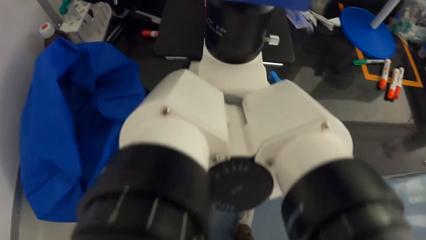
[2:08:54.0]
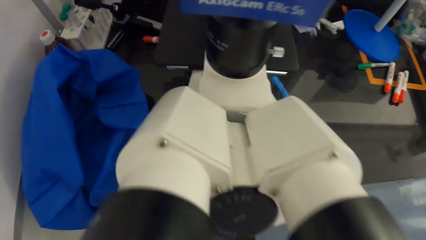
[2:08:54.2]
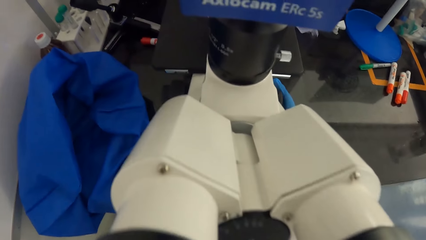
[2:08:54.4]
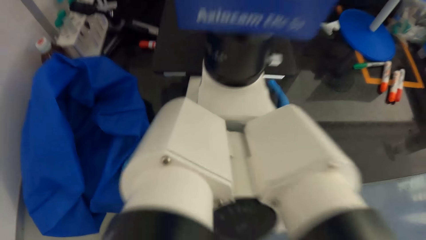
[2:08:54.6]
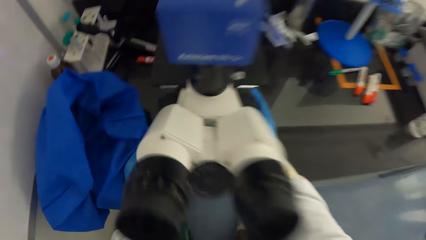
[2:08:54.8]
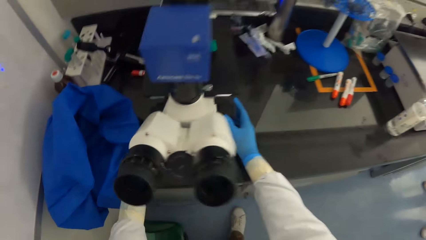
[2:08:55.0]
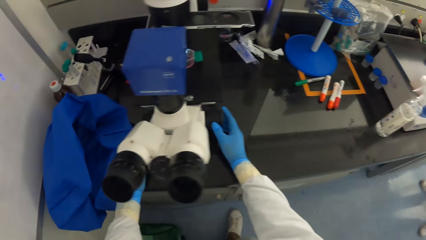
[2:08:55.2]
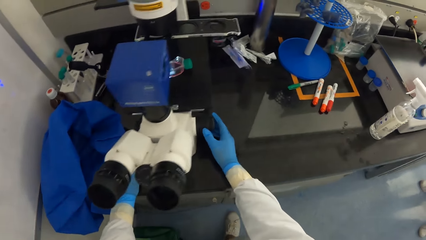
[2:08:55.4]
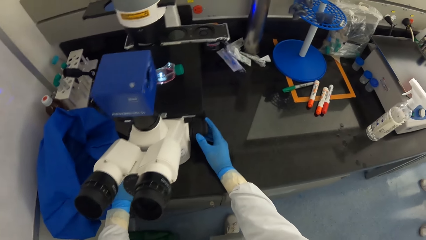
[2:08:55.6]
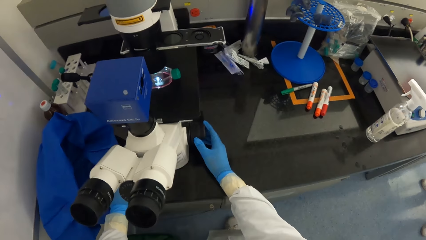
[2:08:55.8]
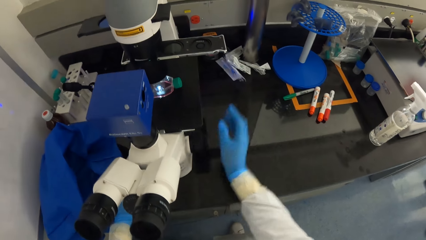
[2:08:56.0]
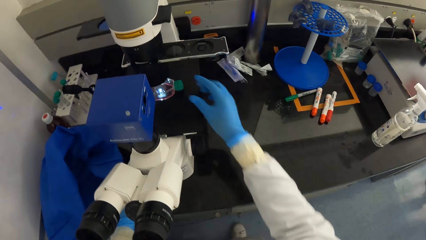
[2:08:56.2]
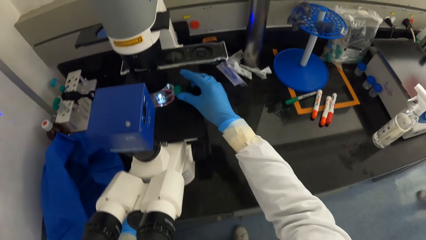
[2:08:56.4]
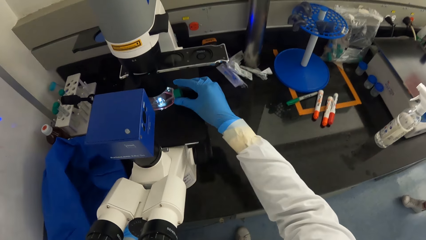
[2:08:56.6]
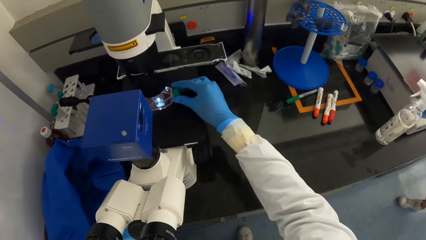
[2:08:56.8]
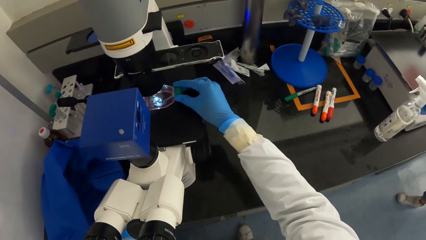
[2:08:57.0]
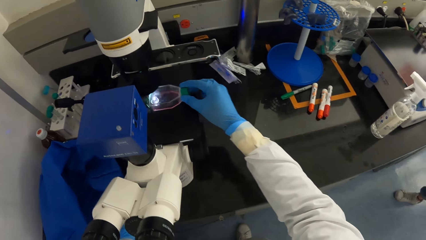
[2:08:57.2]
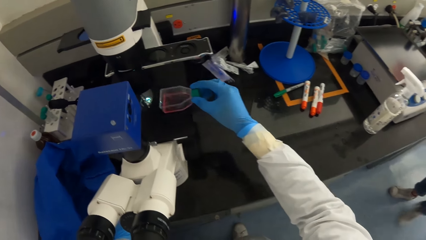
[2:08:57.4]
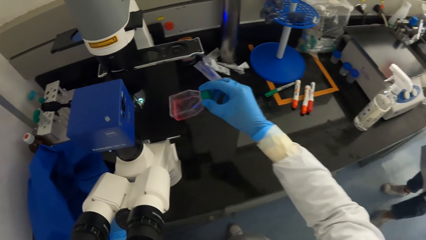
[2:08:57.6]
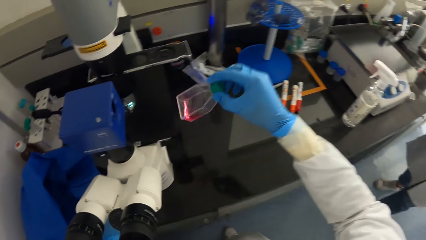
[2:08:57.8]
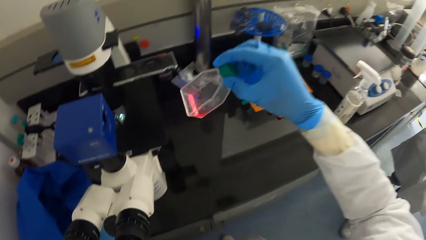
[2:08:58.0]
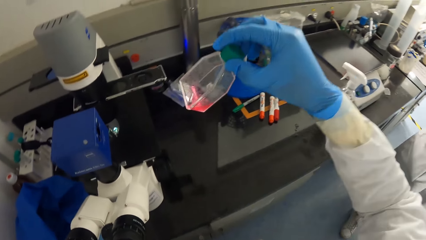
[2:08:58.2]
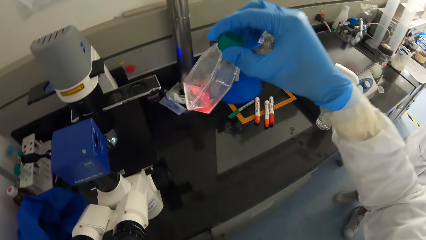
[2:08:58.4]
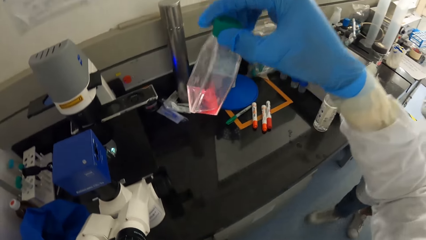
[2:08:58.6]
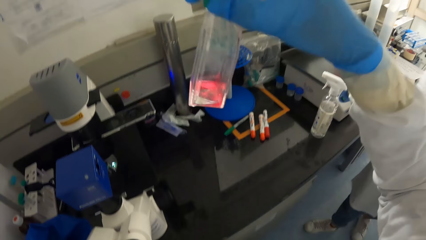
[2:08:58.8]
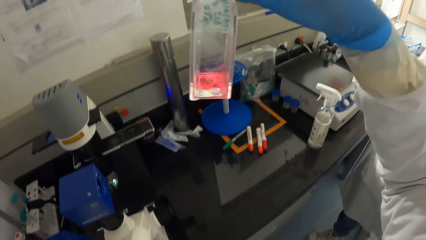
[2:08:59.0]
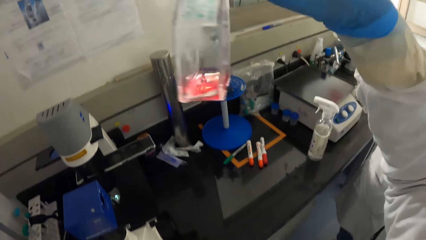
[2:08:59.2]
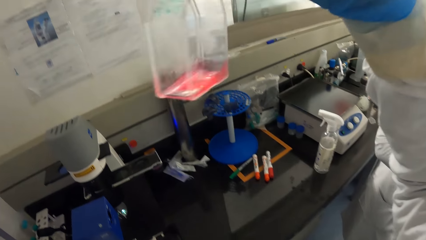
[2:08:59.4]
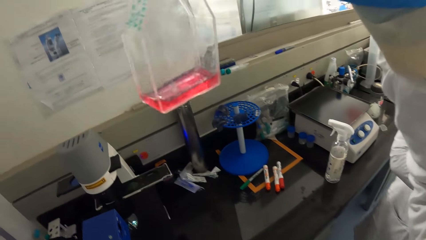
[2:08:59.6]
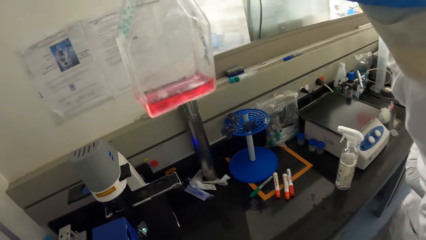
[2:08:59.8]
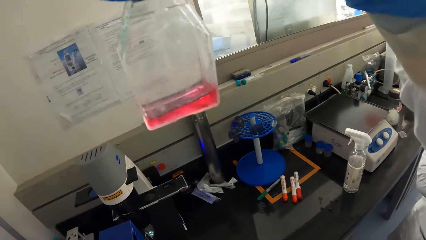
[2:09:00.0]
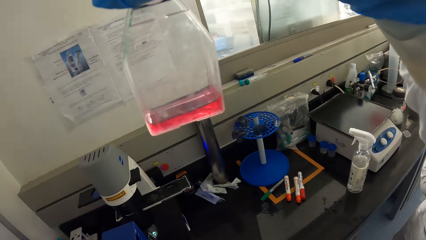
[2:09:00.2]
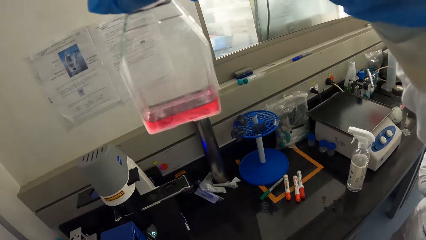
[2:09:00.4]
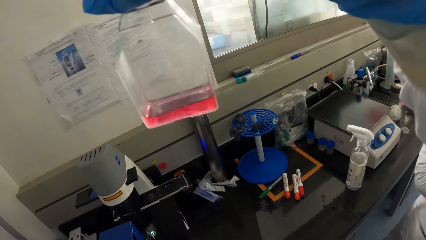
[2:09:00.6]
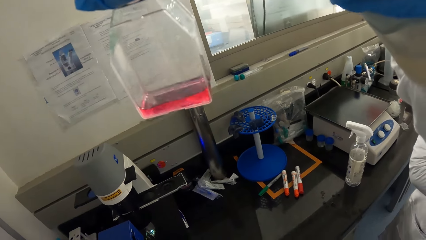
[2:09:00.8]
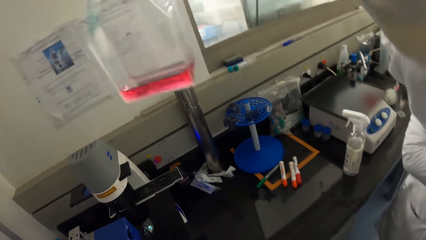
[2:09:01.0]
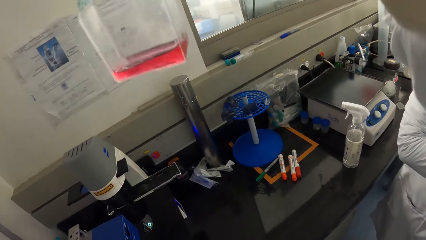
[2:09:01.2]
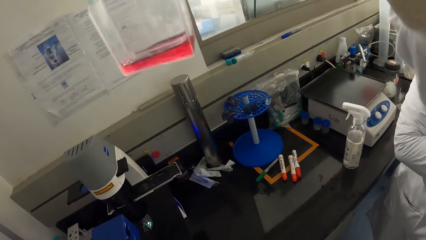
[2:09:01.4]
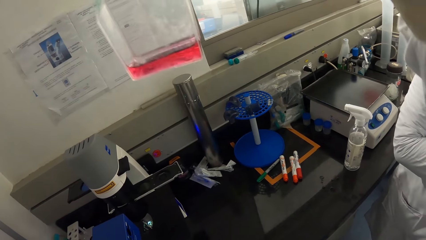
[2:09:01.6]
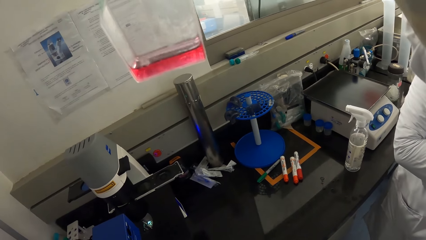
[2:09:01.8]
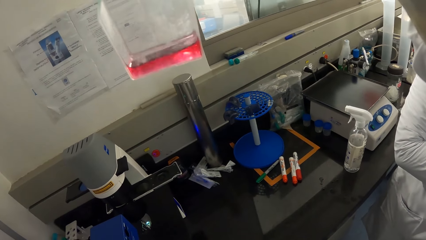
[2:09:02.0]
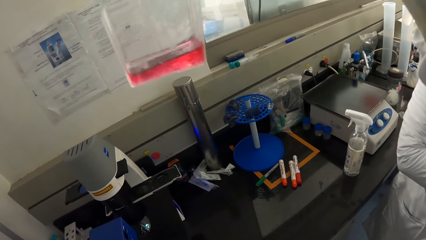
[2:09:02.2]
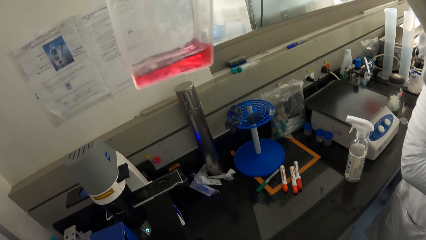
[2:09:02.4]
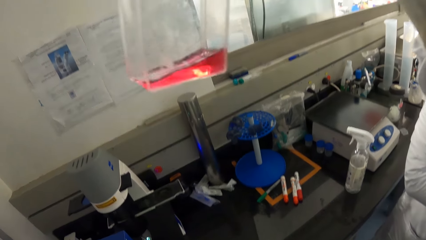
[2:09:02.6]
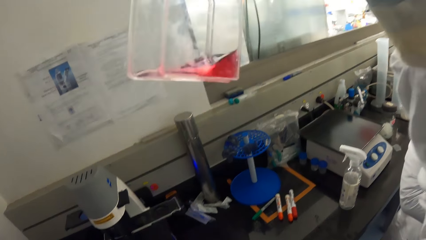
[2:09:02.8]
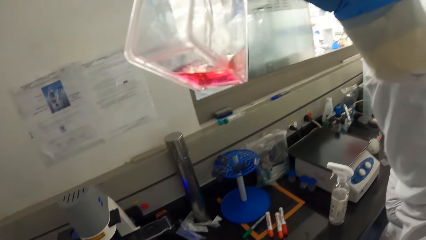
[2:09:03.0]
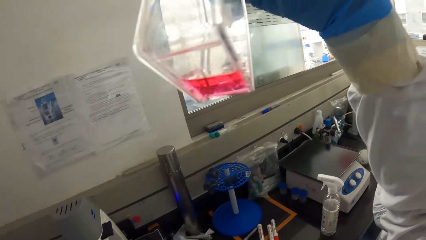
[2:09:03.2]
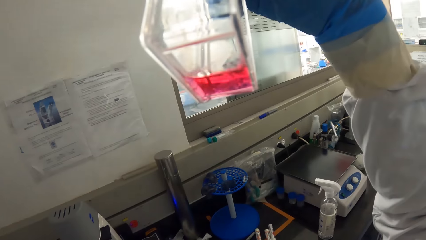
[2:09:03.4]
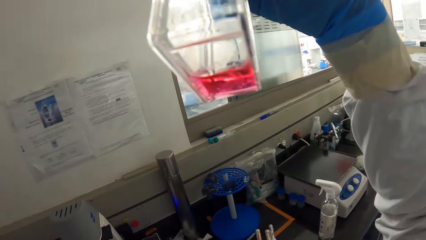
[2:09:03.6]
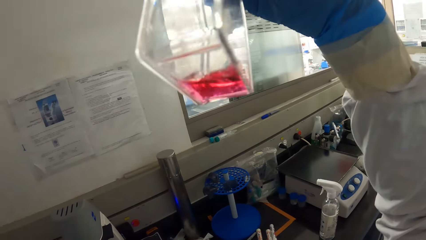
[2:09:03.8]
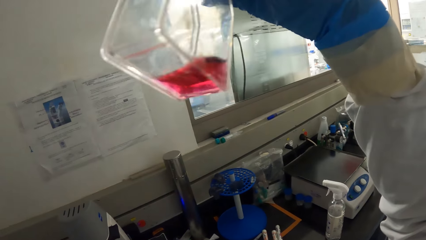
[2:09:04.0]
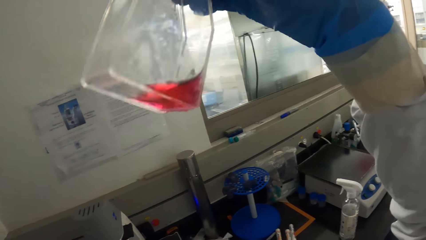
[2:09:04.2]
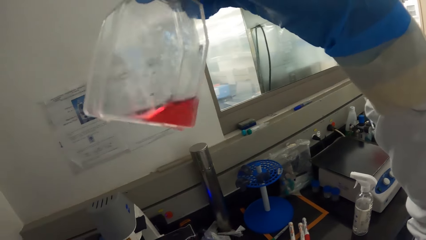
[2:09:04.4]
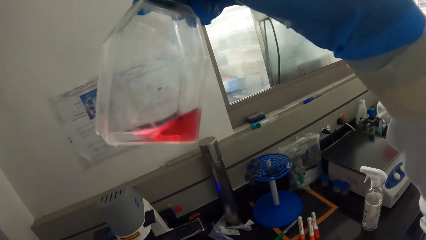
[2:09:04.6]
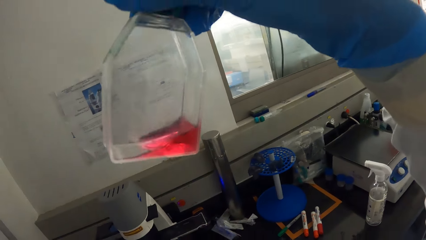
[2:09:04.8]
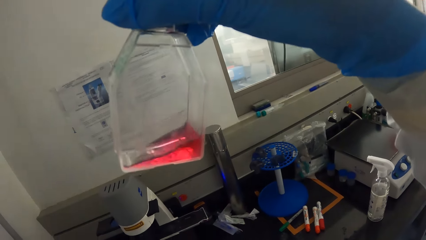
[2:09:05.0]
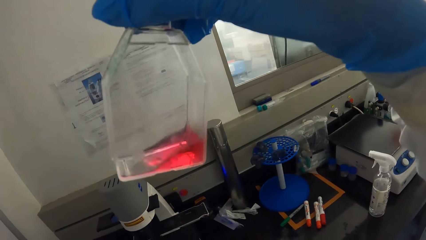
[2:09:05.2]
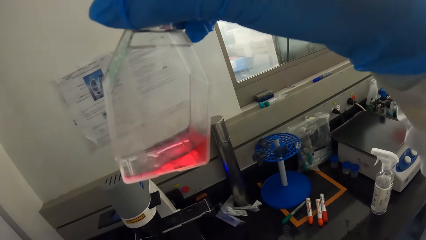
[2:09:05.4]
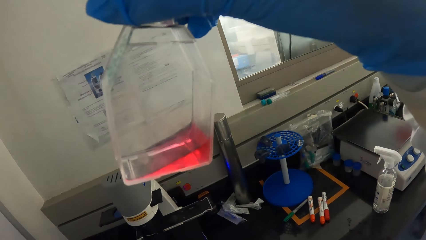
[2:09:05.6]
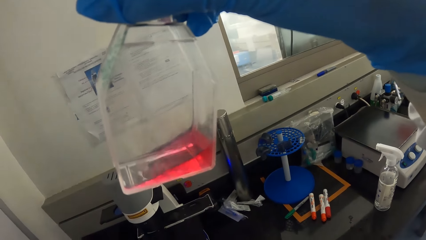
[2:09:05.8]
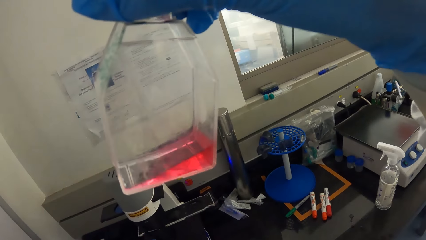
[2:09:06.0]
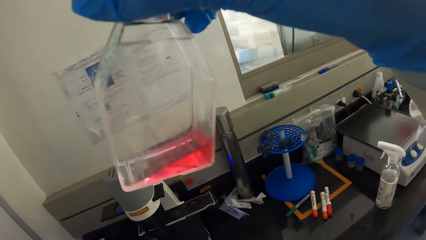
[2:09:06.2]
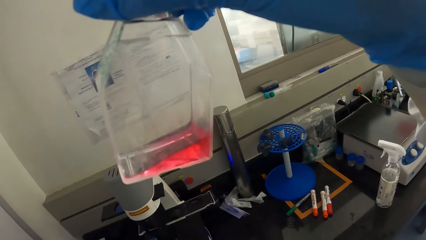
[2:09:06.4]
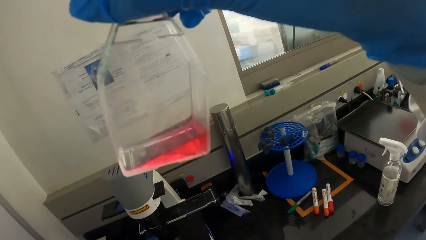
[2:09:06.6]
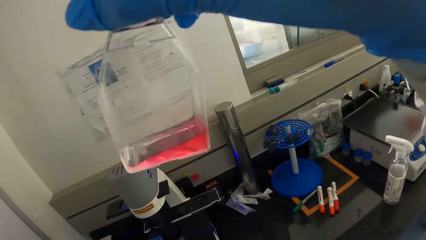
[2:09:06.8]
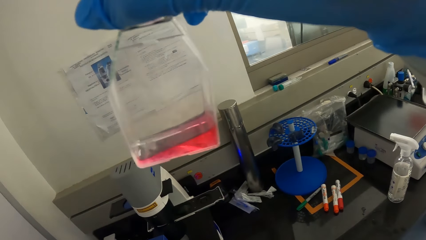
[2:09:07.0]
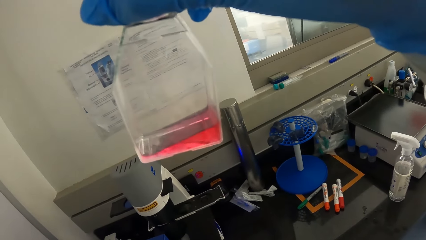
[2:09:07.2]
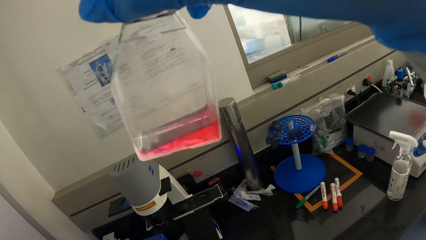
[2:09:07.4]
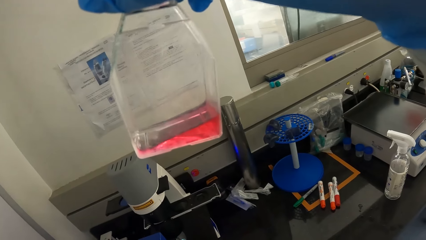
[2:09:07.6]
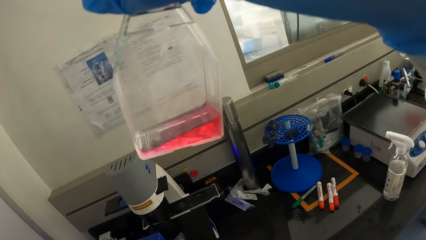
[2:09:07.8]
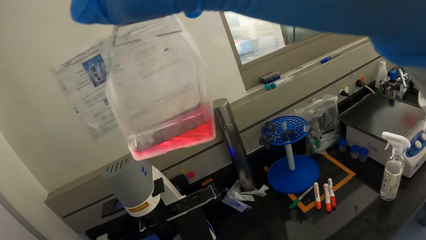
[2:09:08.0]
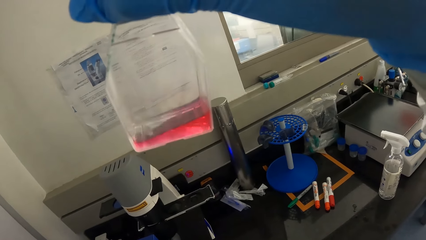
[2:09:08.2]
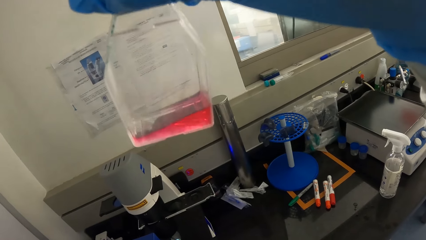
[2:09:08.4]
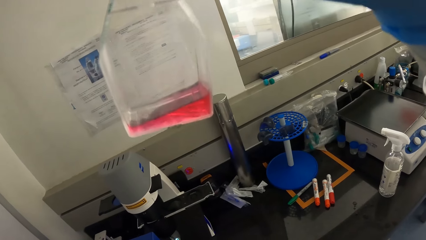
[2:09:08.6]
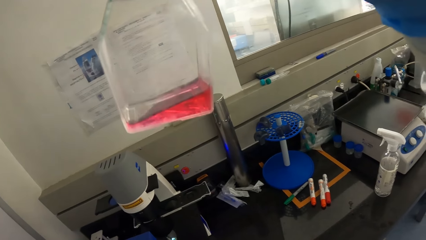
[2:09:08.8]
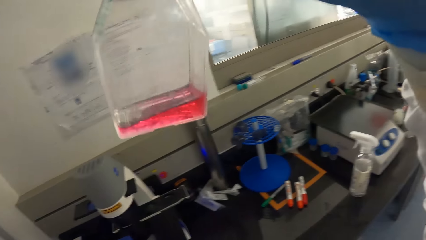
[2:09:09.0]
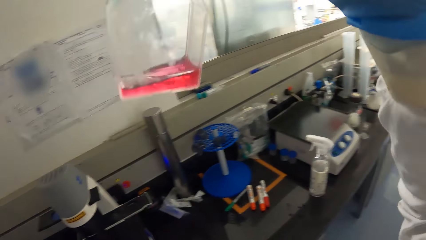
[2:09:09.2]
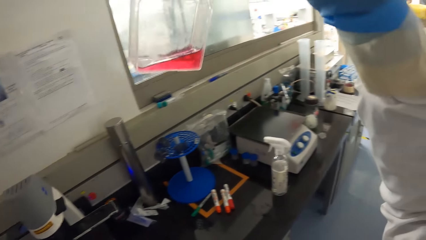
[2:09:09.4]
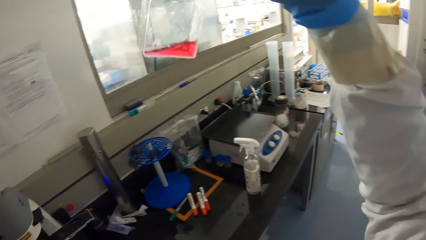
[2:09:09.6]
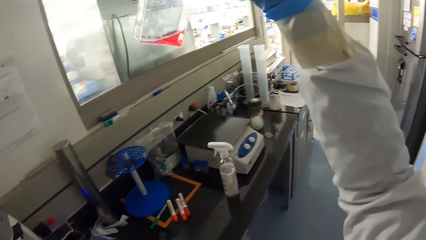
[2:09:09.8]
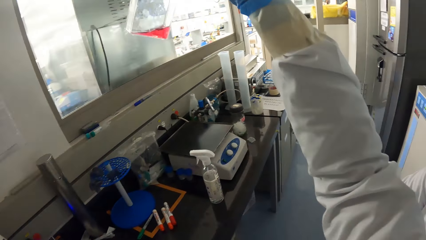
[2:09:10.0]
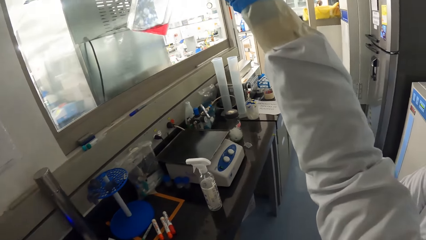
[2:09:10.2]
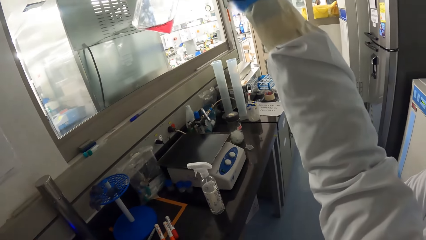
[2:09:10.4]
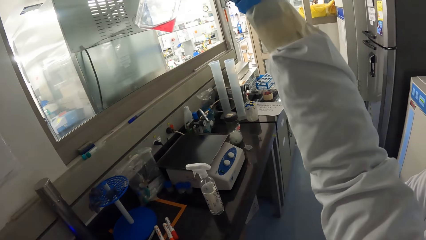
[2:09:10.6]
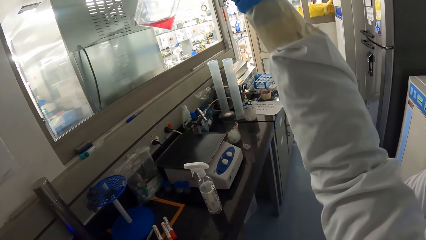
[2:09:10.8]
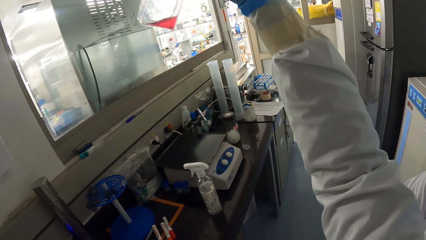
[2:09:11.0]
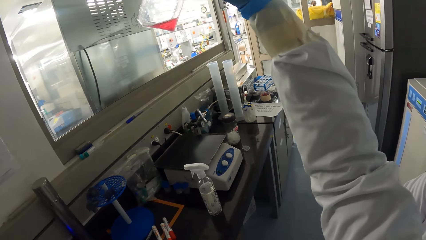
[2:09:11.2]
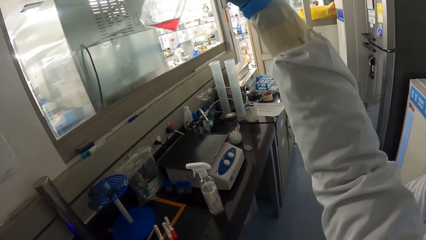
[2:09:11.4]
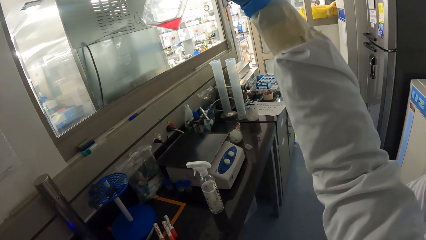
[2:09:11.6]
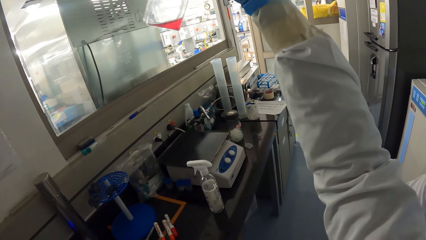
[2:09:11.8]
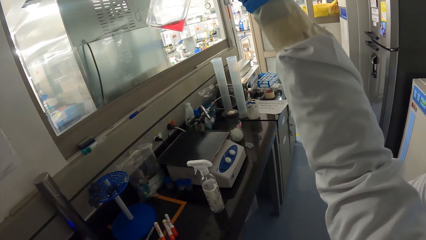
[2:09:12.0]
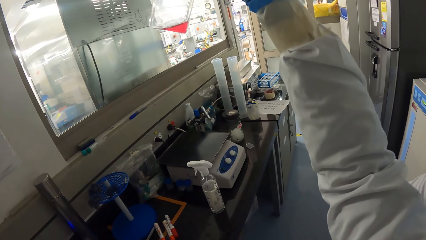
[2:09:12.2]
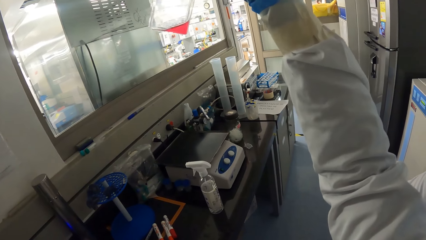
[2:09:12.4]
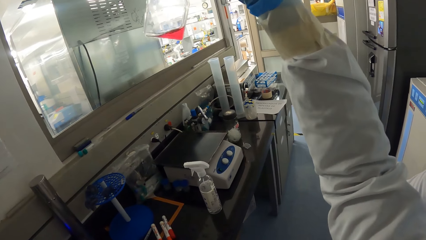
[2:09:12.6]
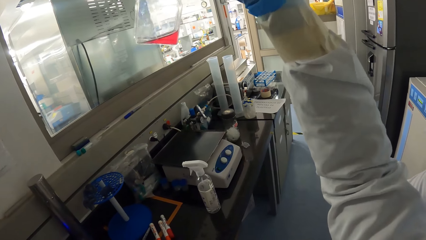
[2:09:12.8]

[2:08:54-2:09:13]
The camera wearer looks into the eyepiece of the microscope on the table on the floor. He adjusts the knobs. The woman walks towards the camera wearer in the room in the laboratory. The camera wearer picks up the bottle of insulin from the microscope stage on the microscope on the table on the floor with his gloved right hand. He looks at the bottle. The woman interacts with the camera wearer in the room in the laboratory.
